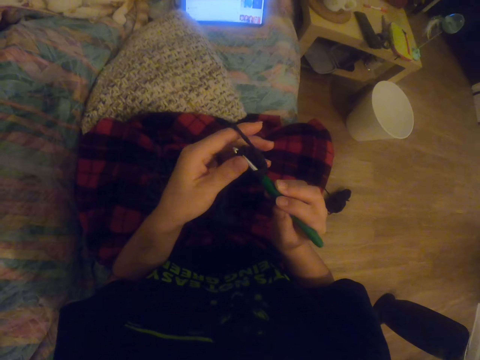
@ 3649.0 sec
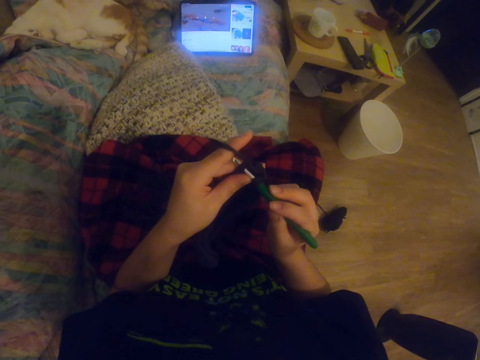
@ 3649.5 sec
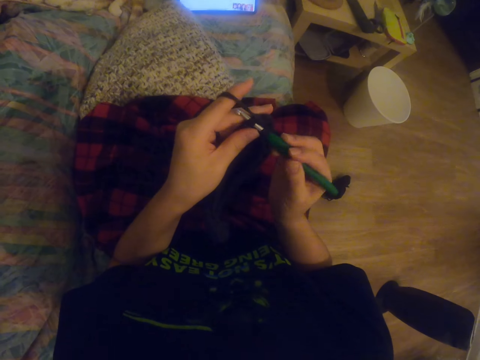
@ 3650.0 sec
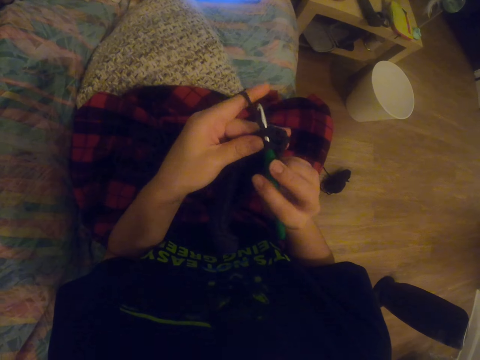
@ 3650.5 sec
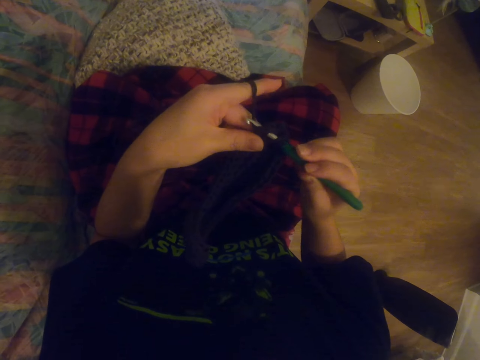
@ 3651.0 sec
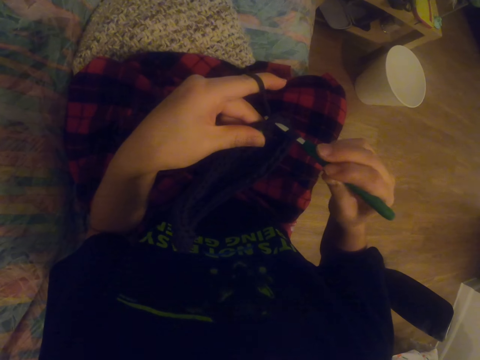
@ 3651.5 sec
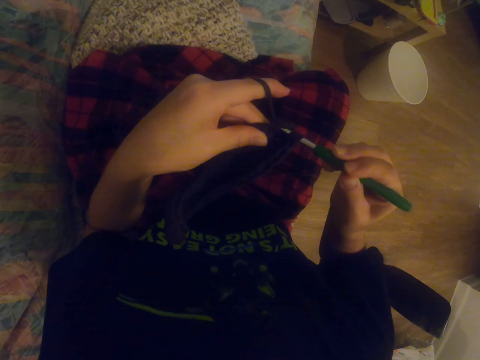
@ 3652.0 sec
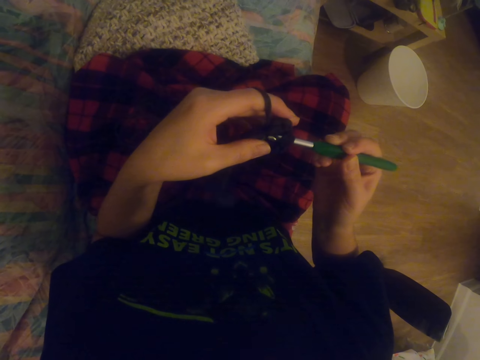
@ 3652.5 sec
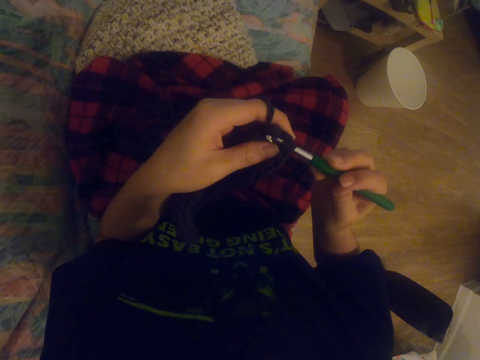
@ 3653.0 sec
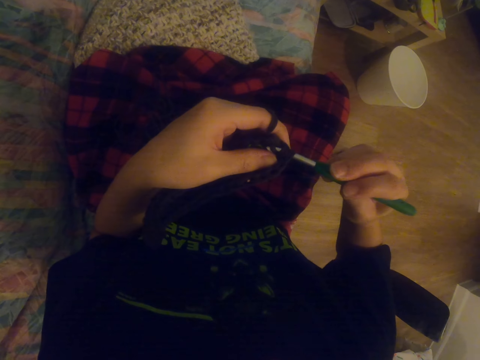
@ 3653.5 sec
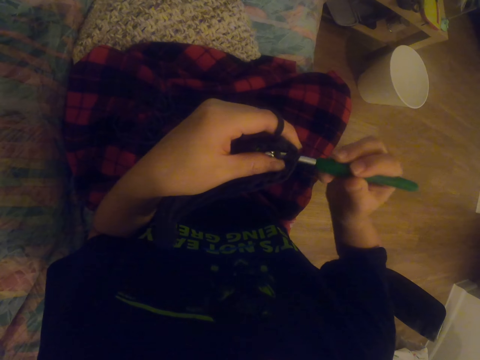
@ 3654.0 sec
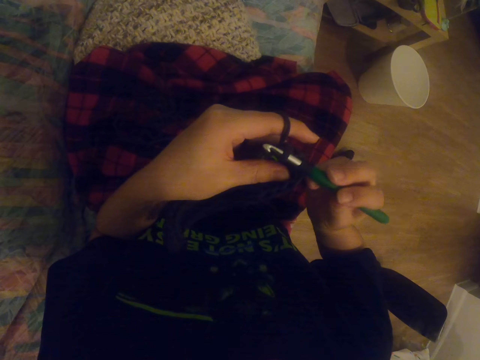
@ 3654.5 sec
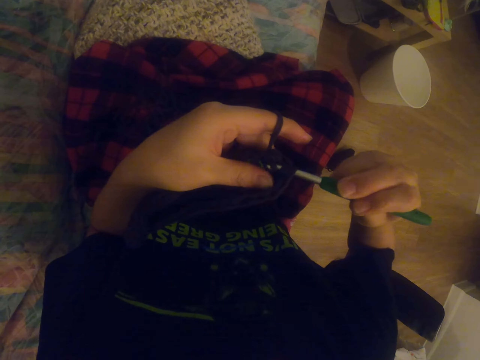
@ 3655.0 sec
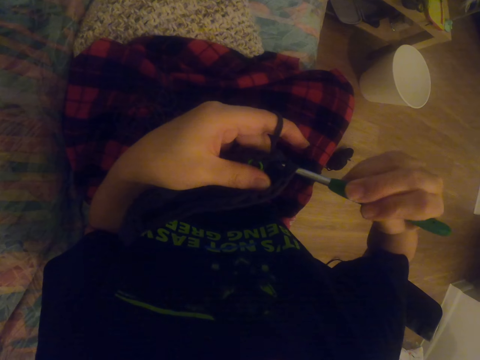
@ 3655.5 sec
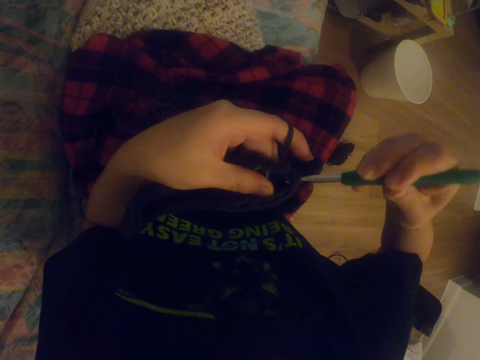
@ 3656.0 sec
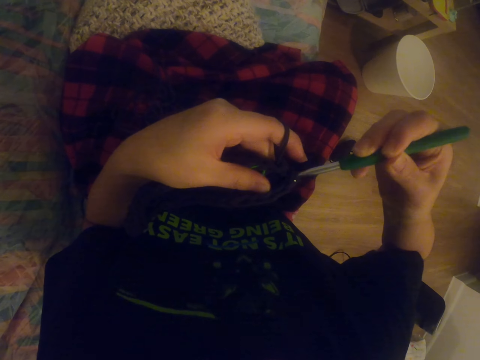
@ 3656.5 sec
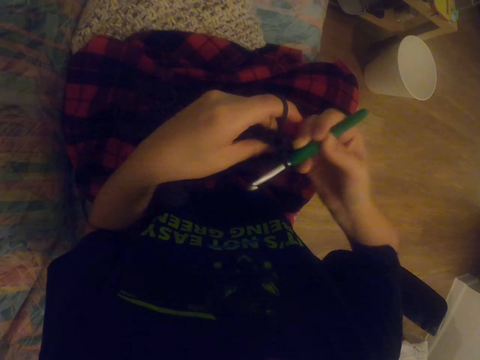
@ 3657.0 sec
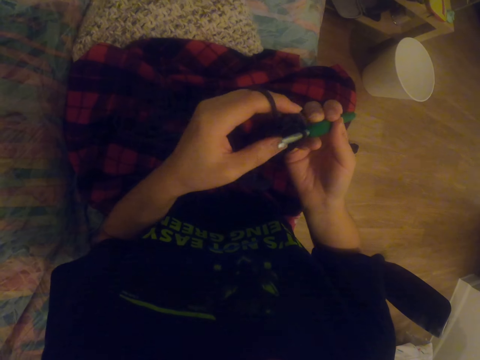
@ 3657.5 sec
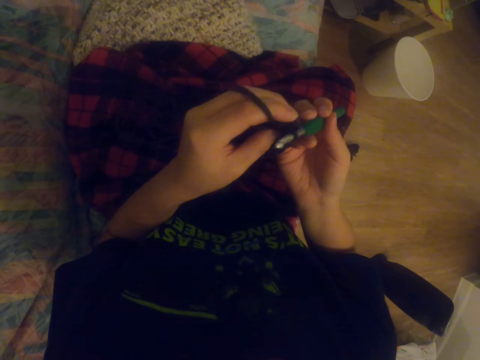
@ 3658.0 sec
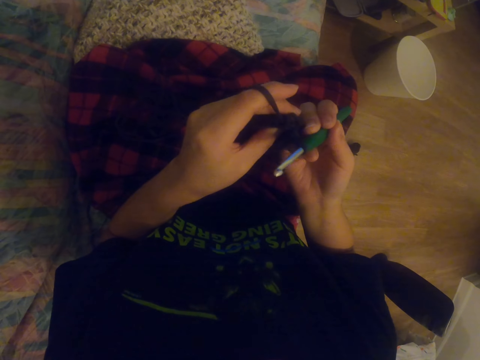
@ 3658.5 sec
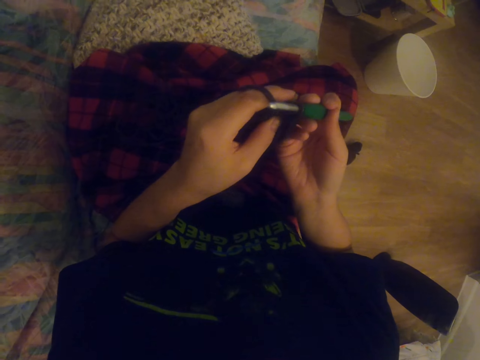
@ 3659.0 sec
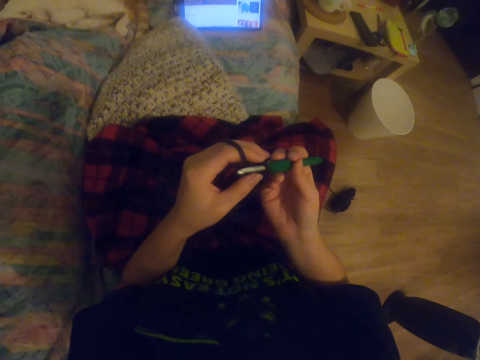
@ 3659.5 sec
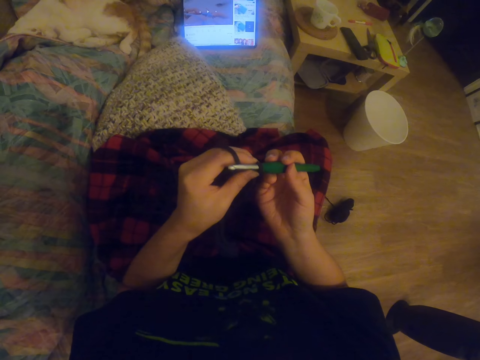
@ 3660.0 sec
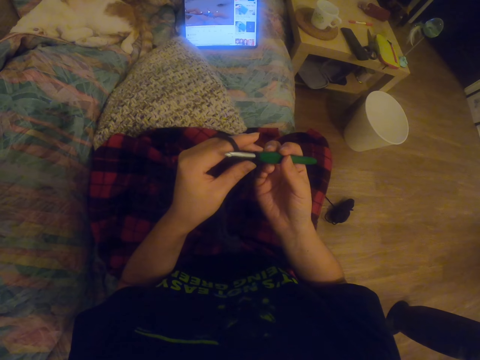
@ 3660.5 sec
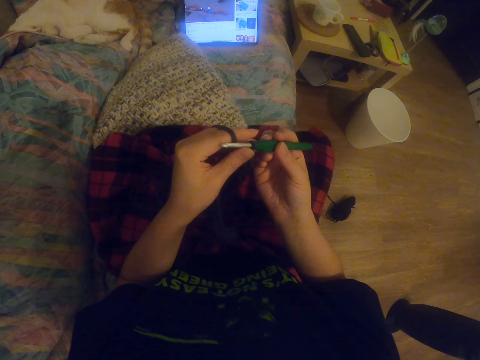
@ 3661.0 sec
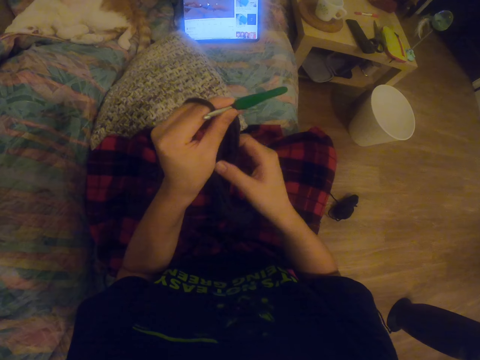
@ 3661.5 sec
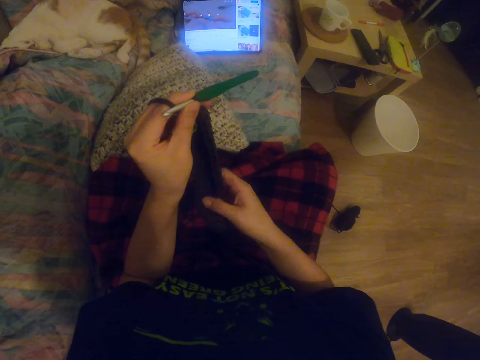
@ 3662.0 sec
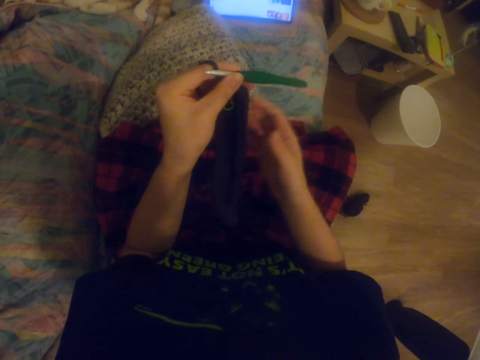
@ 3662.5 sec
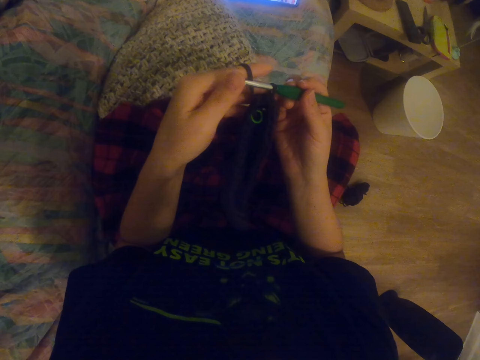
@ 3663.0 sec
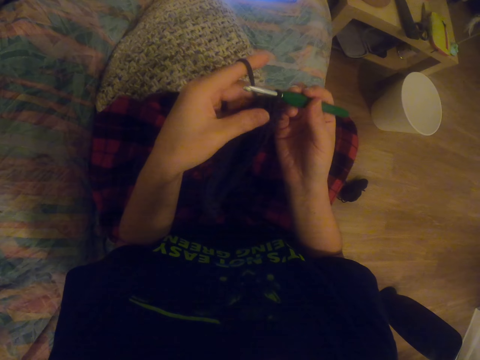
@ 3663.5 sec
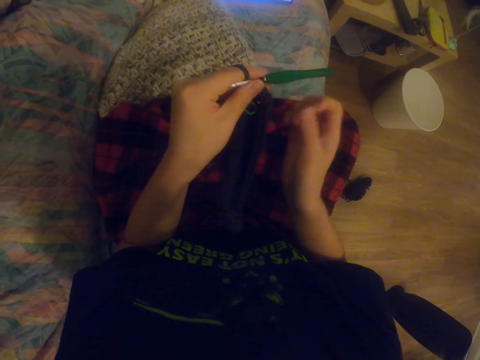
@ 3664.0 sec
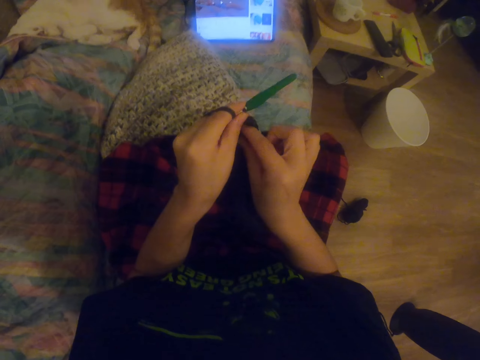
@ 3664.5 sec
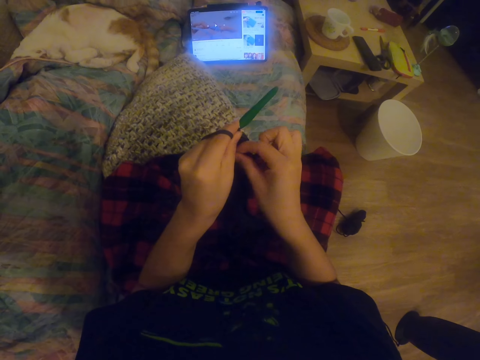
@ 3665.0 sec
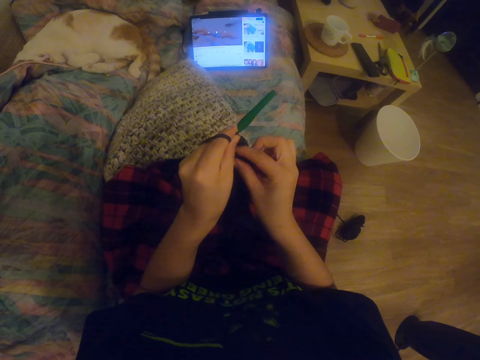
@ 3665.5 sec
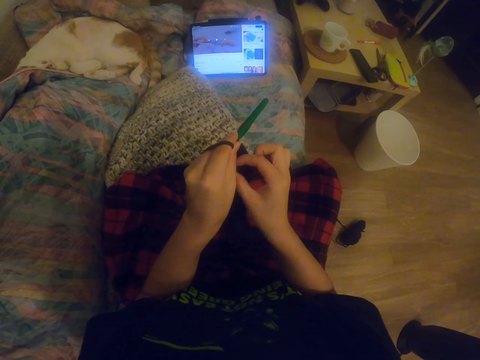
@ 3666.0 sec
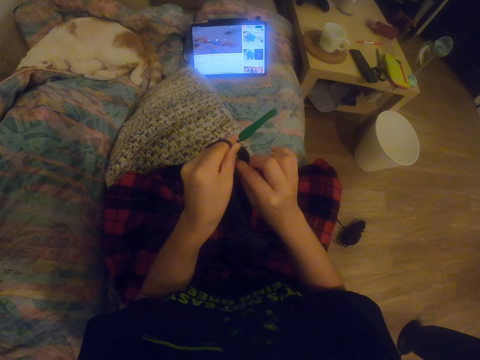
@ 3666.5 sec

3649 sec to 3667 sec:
The camera wearer looks at the tablet. They crochet a garment. They look at the tablet. They check the garment. They touch something. They fix something on the sock.

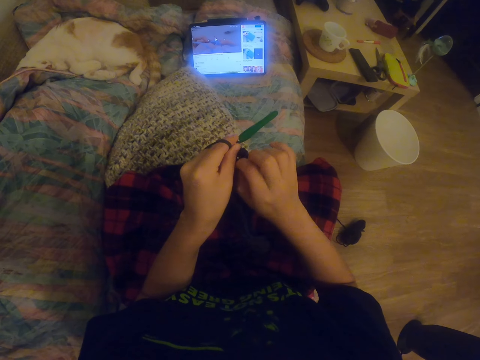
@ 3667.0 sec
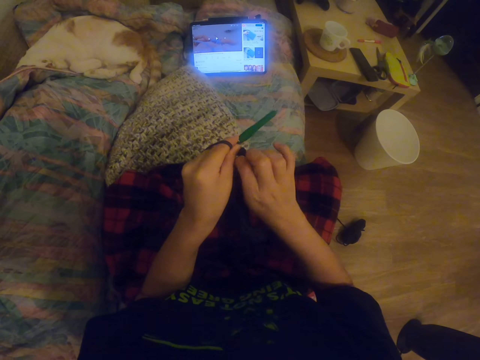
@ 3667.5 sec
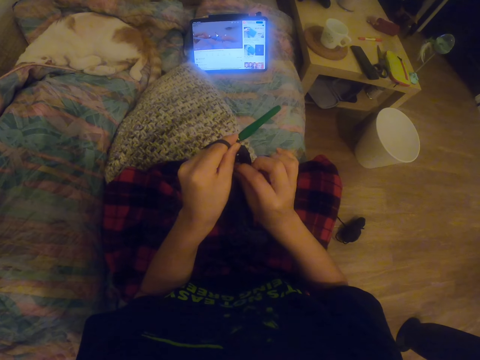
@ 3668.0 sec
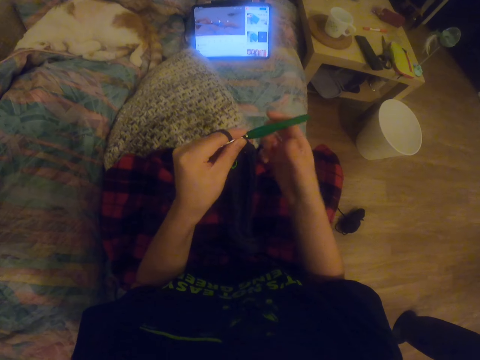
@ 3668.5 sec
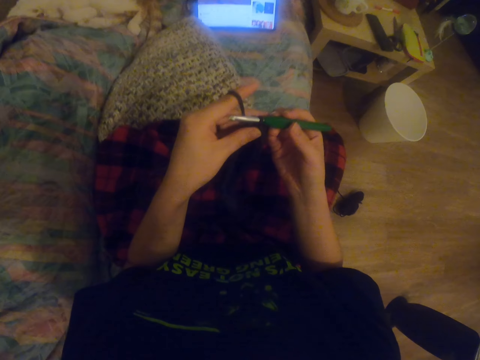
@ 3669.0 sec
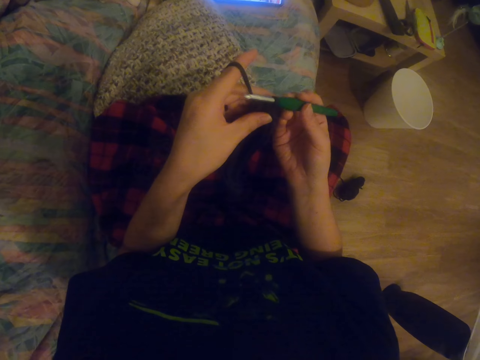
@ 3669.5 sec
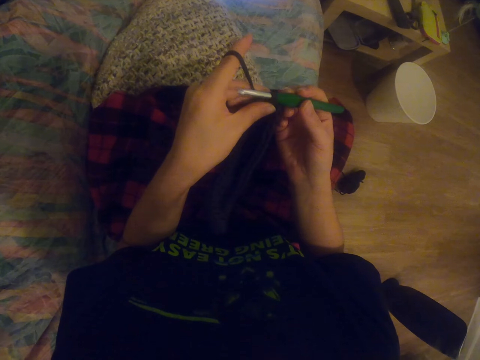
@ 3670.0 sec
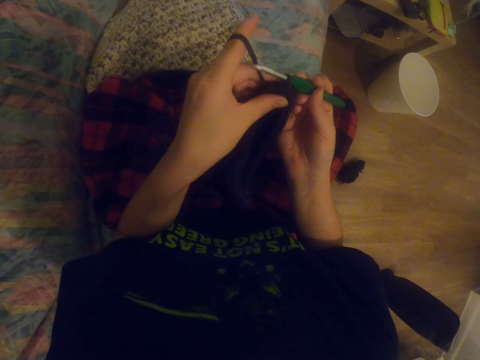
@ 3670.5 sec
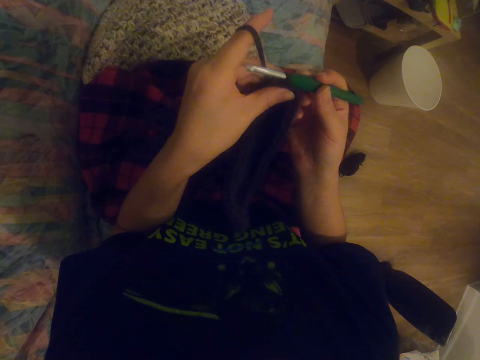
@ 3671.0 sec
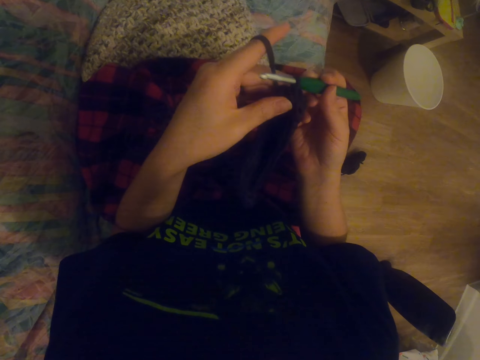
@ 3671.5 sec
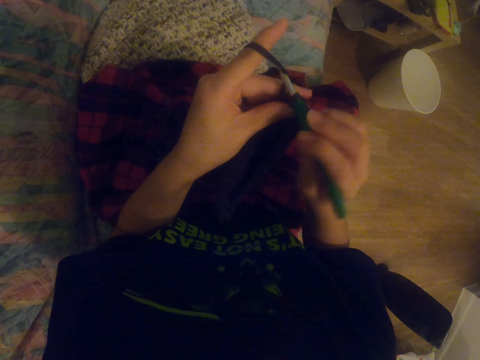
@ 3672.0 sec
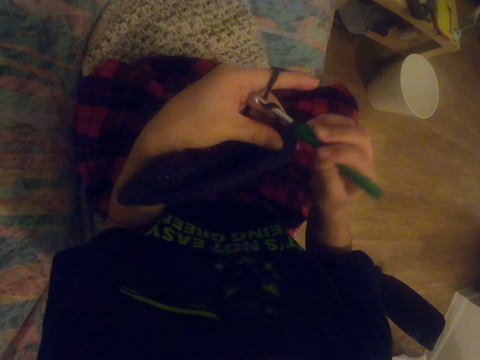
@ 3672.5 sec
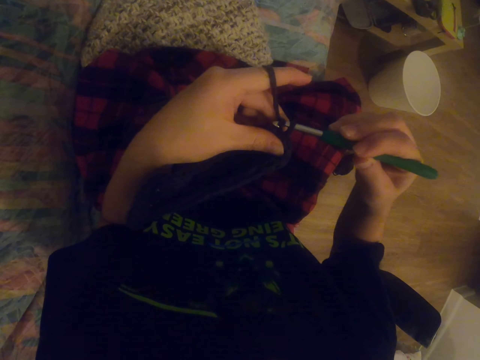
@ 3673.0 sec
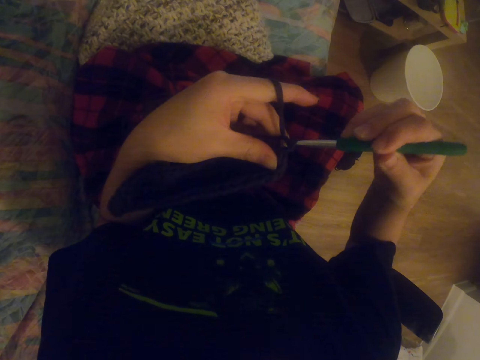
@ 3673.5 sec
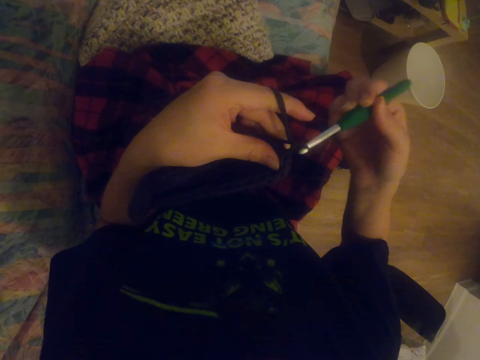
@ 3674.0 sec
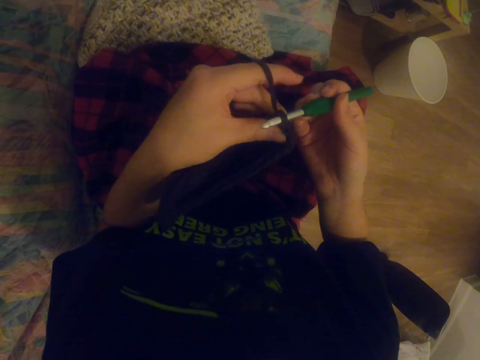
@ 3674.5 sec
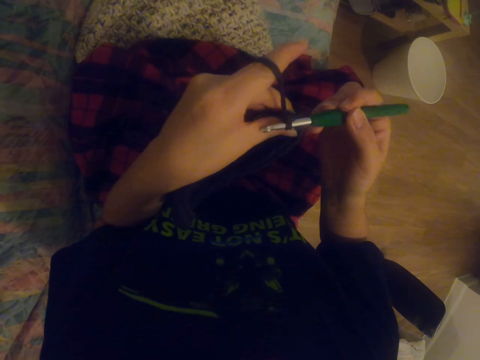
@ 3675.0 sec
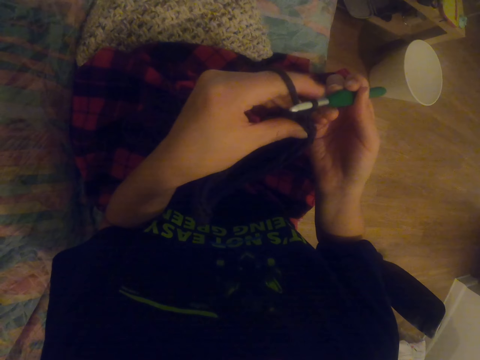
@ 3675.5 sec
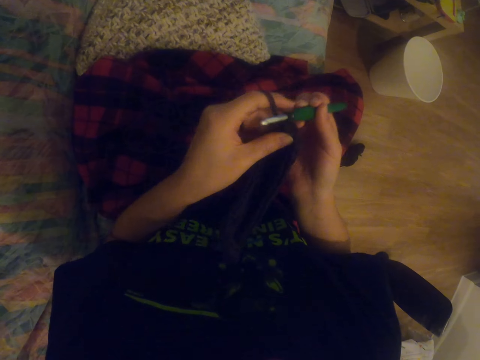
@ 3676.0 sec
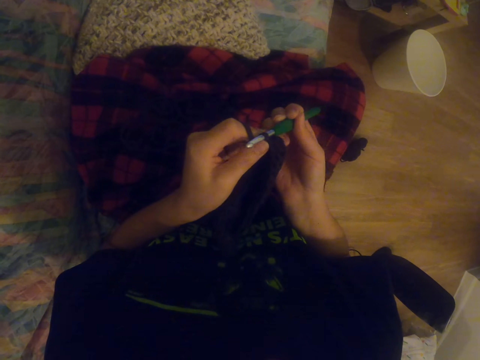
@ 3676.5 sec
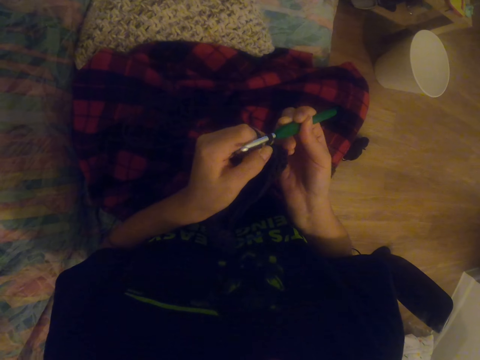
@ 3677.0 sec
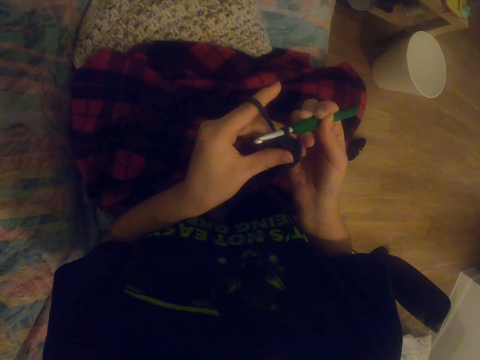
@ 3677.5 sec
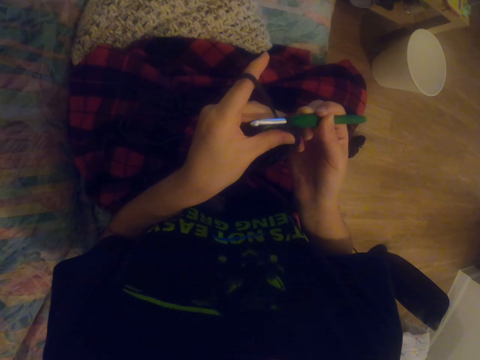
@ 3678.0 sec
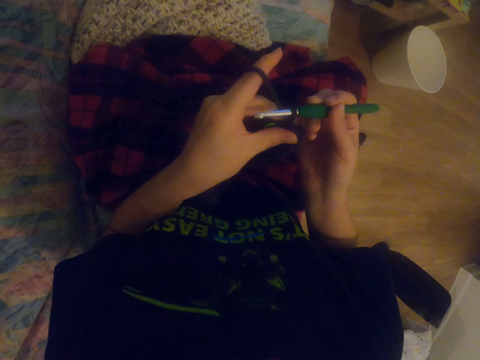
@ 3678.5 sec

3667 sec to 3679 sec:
The camera wearer knits the sock with the crochet.
